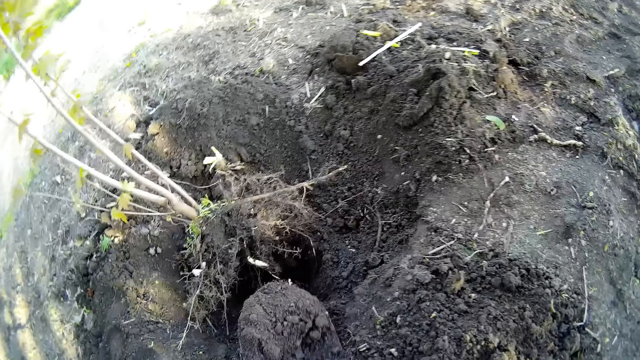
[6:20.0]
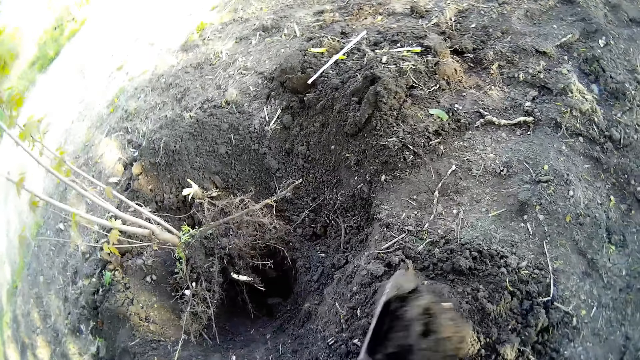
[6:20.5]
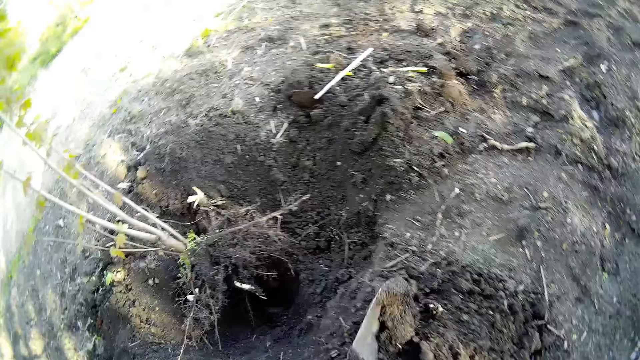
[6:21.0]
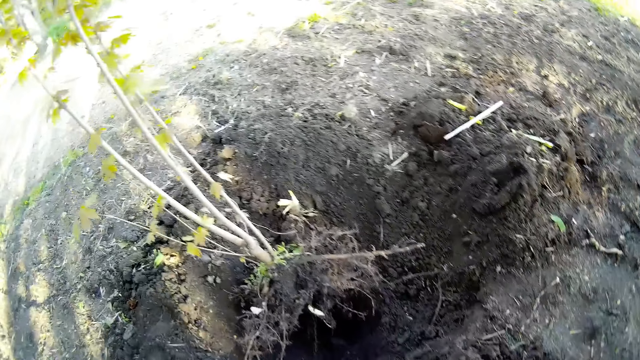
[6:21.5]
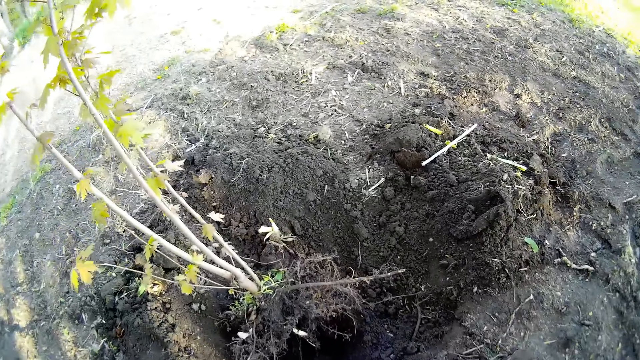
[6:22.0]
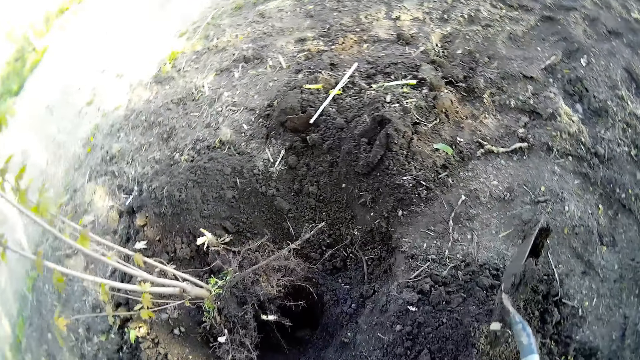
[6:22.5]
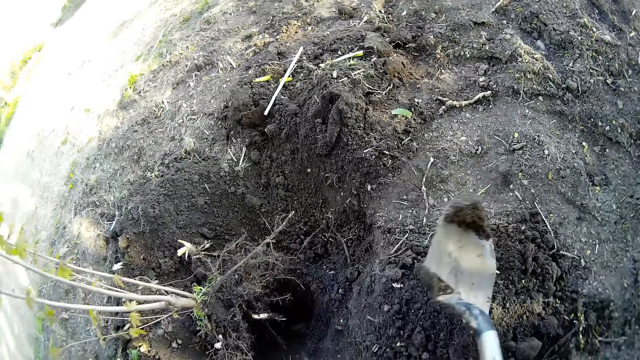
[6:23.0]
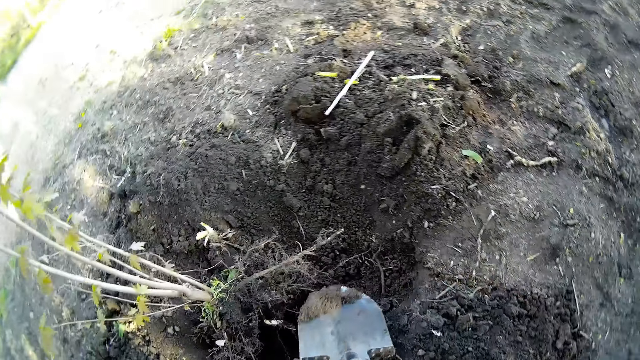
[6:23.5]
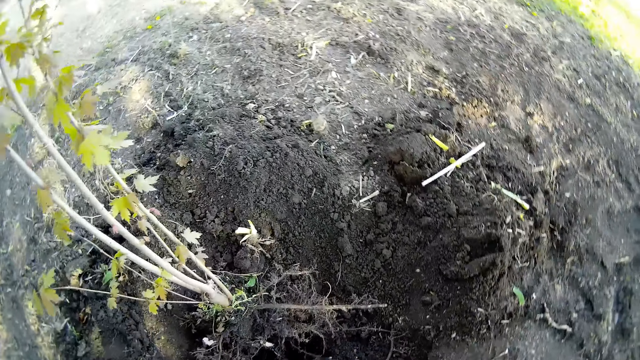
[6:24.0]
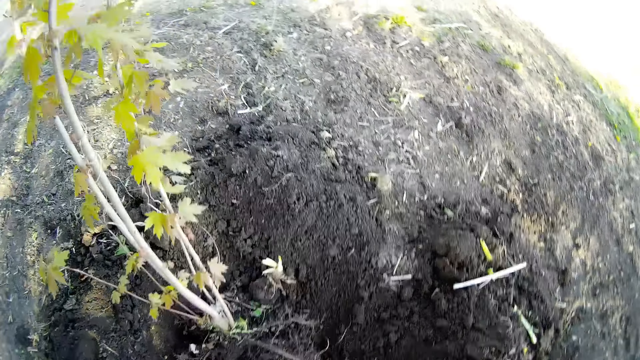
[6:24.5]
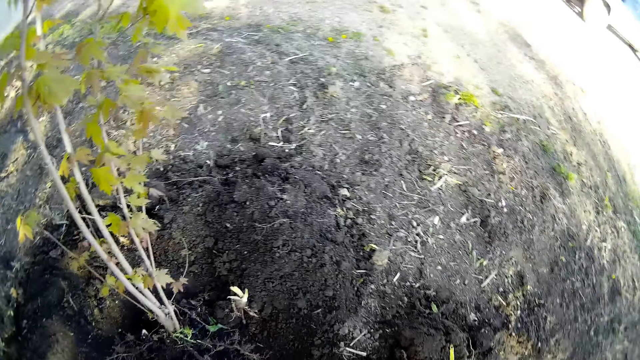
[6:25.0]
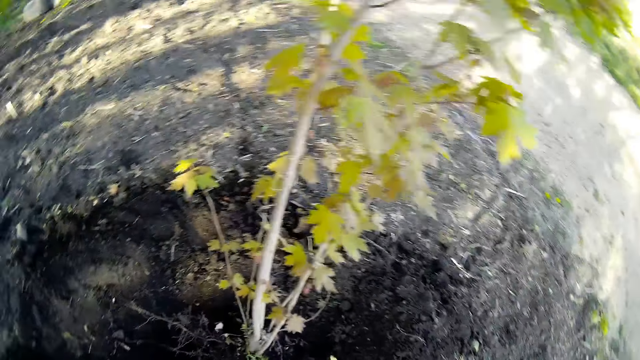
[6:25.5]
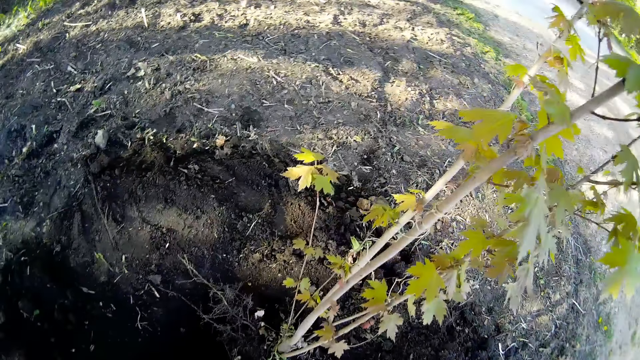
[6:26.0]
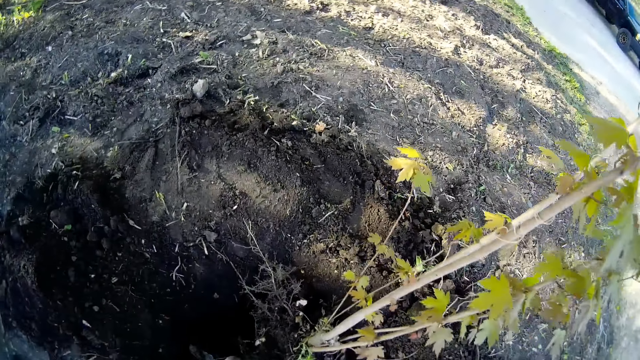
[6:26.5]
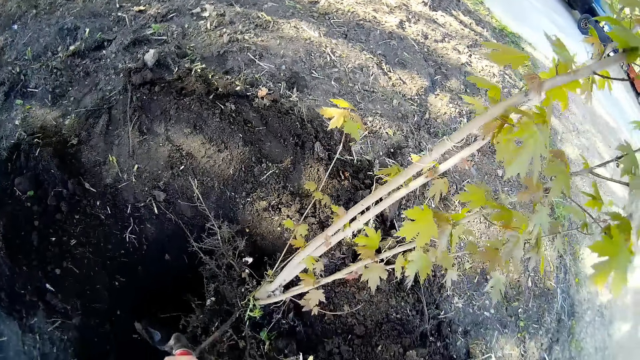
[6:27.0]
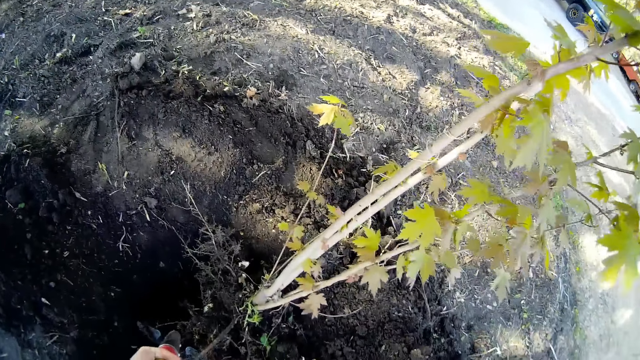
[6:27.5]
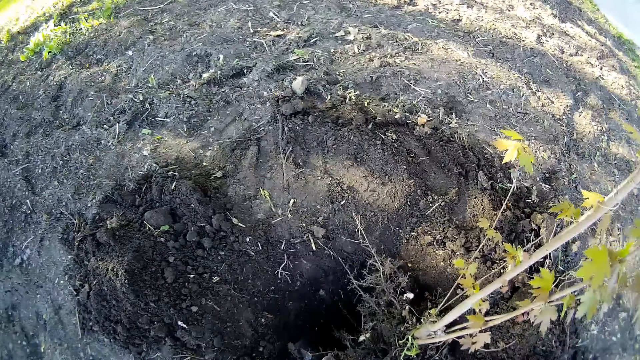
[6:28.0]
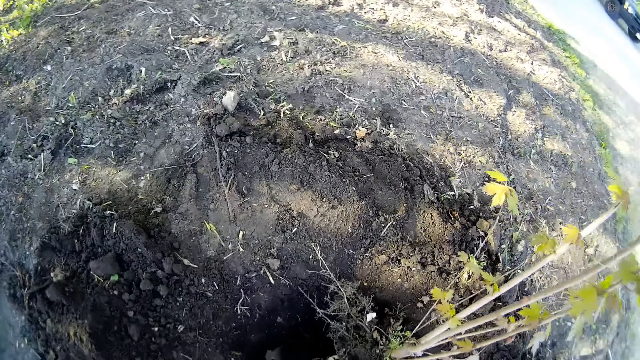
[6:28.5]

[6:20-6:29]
The camera wearer pours the soil on the ground from the shovel in both hands. They move around.

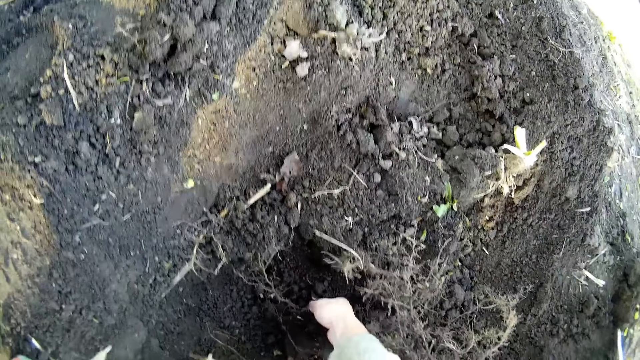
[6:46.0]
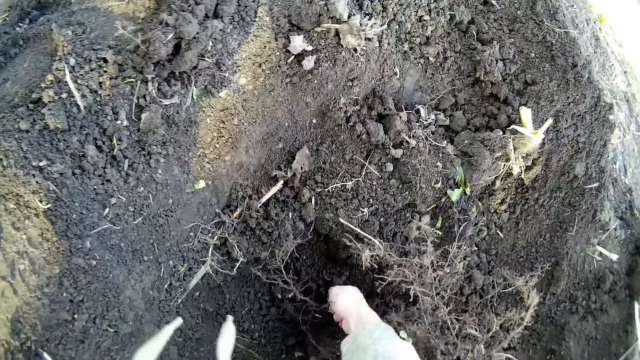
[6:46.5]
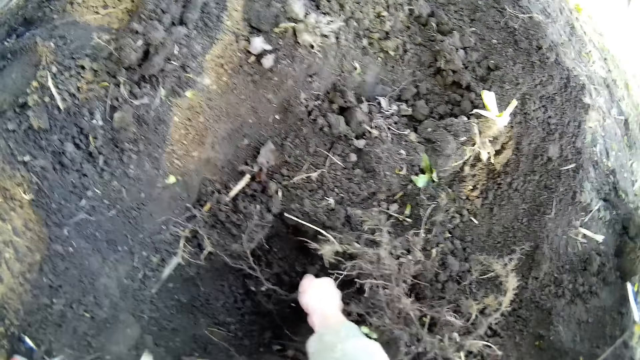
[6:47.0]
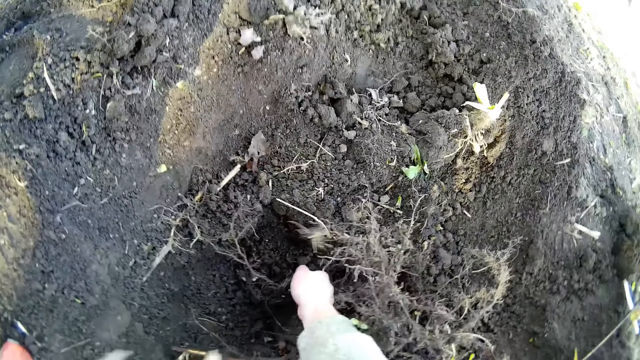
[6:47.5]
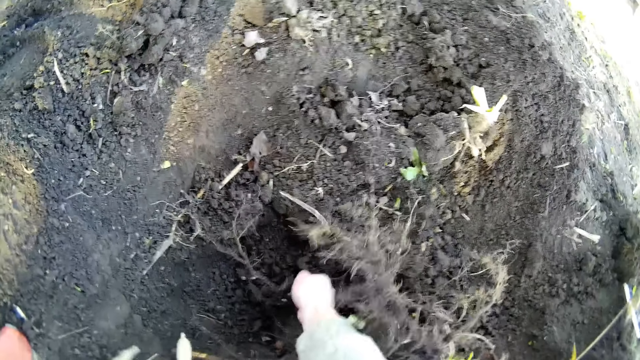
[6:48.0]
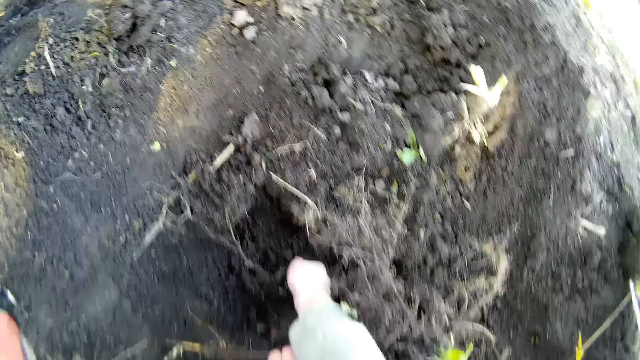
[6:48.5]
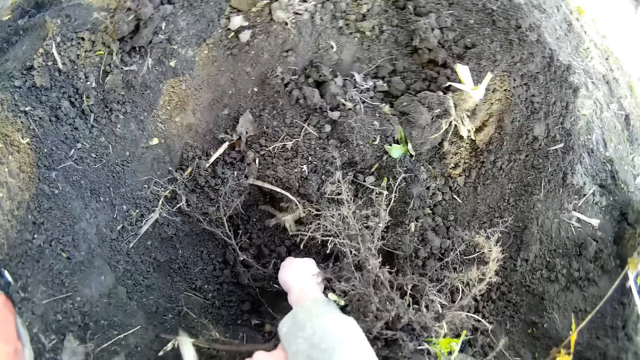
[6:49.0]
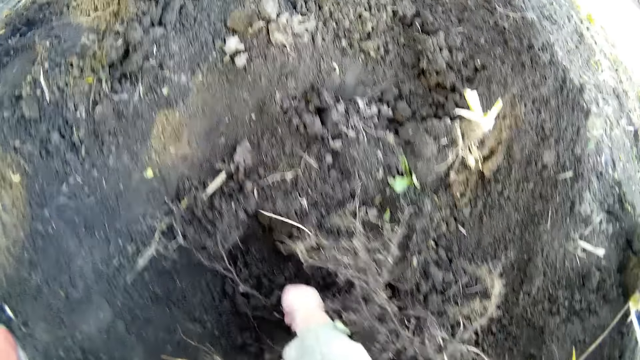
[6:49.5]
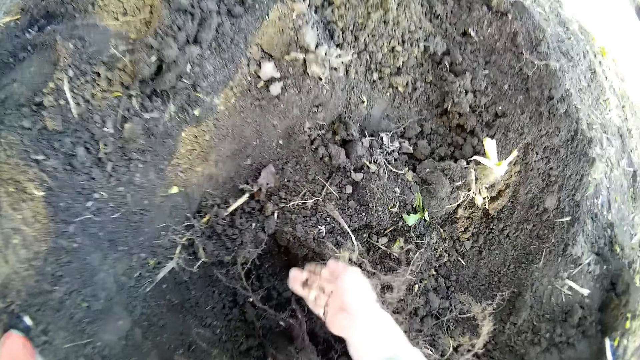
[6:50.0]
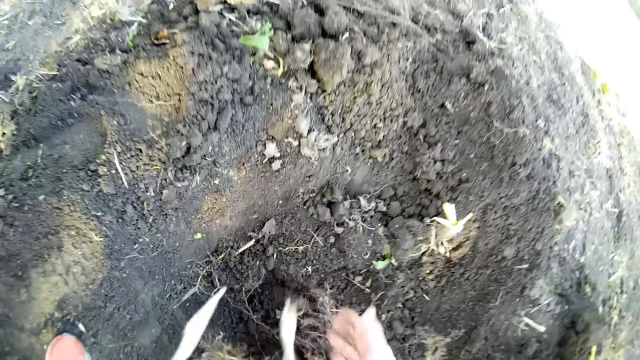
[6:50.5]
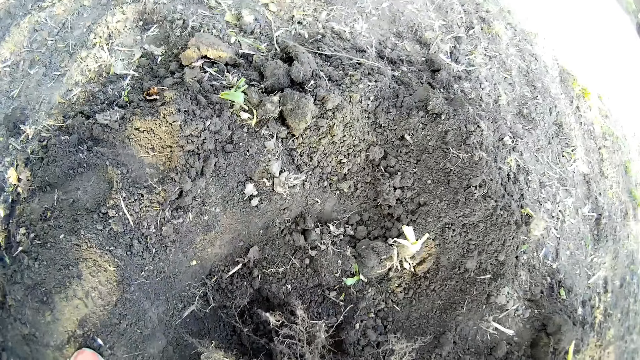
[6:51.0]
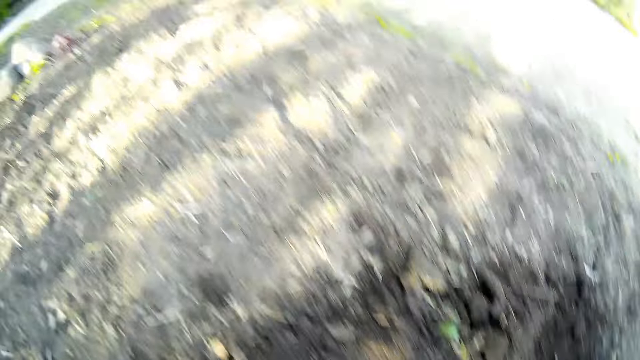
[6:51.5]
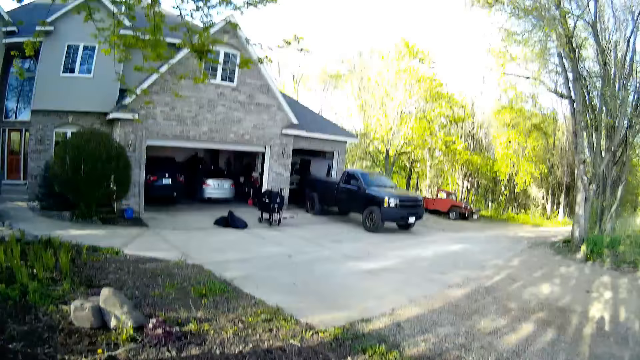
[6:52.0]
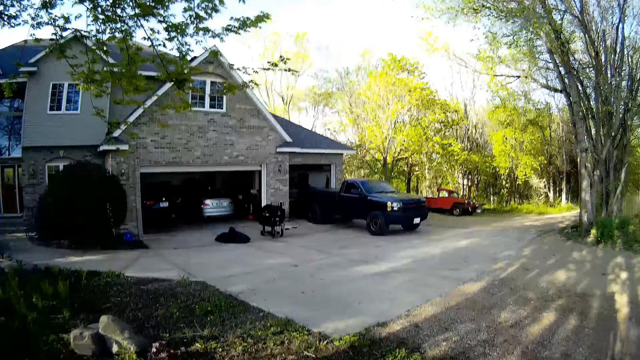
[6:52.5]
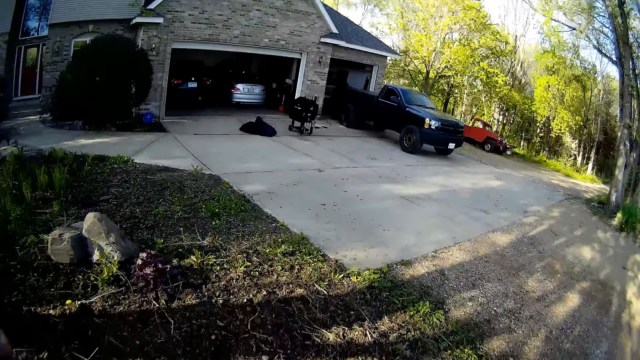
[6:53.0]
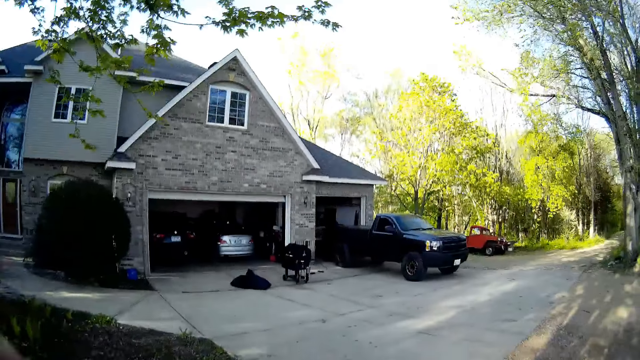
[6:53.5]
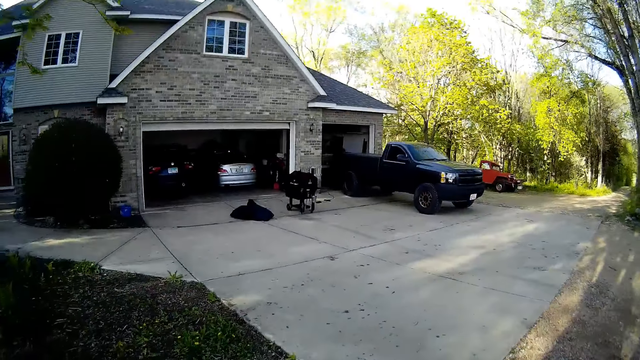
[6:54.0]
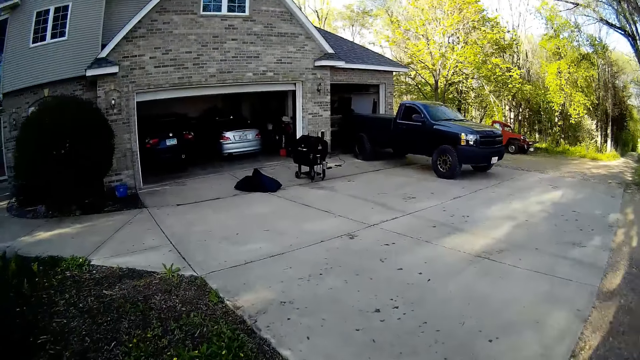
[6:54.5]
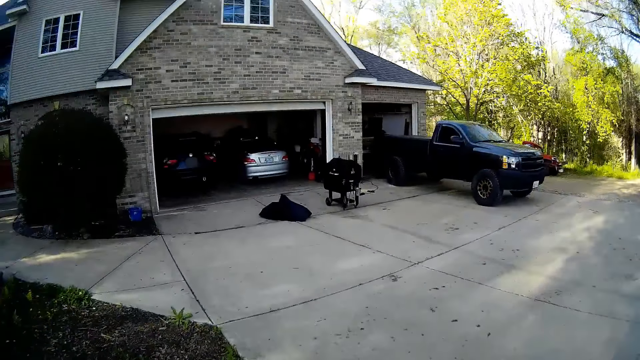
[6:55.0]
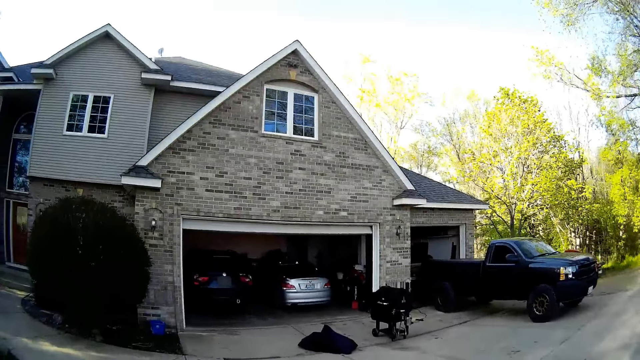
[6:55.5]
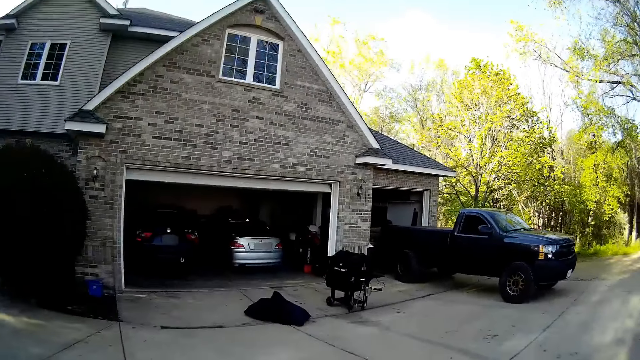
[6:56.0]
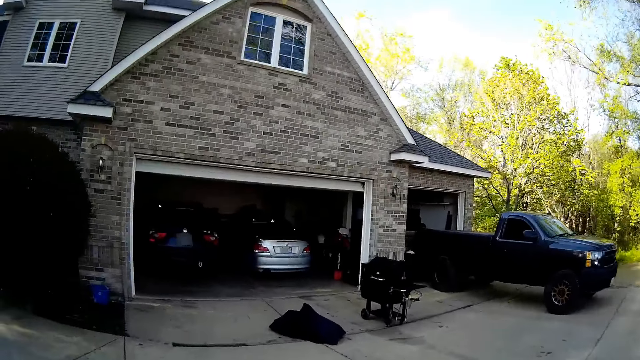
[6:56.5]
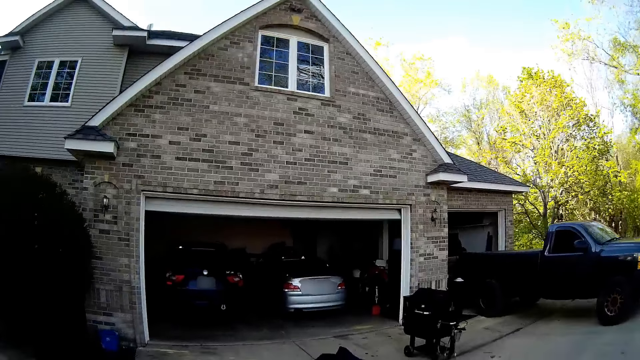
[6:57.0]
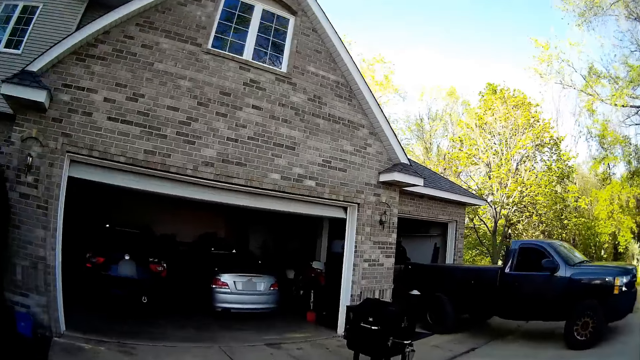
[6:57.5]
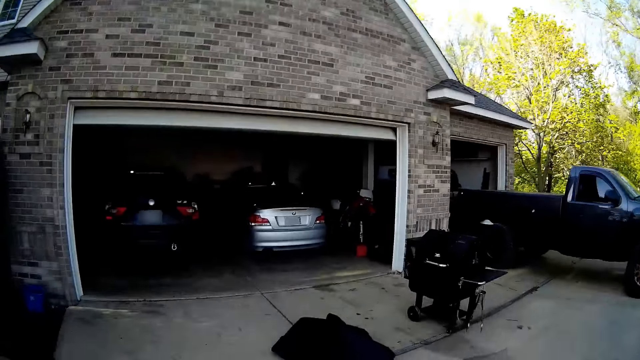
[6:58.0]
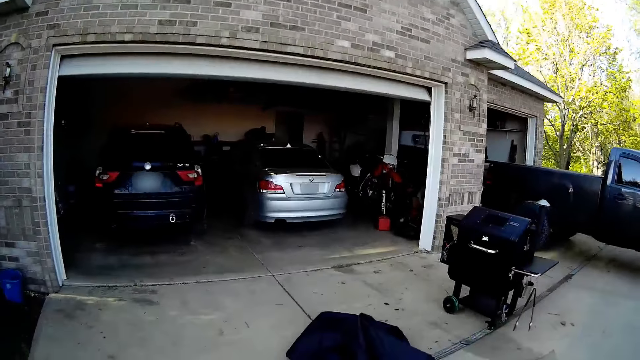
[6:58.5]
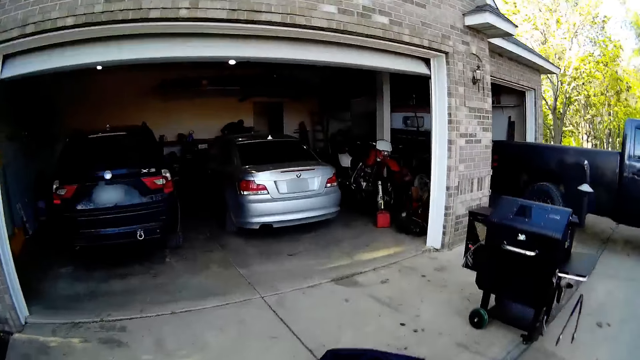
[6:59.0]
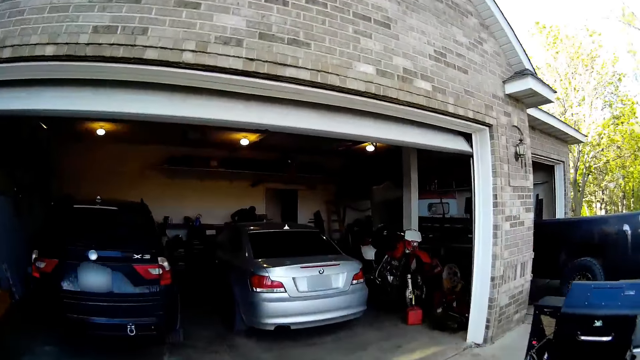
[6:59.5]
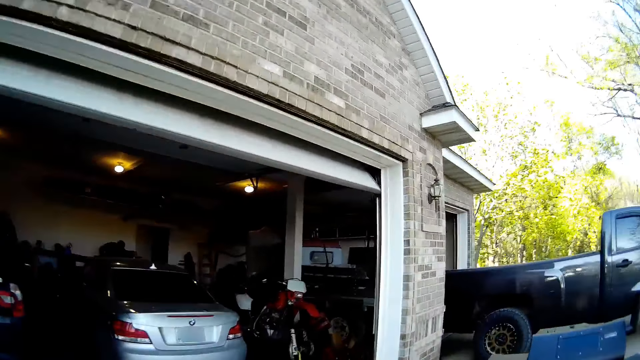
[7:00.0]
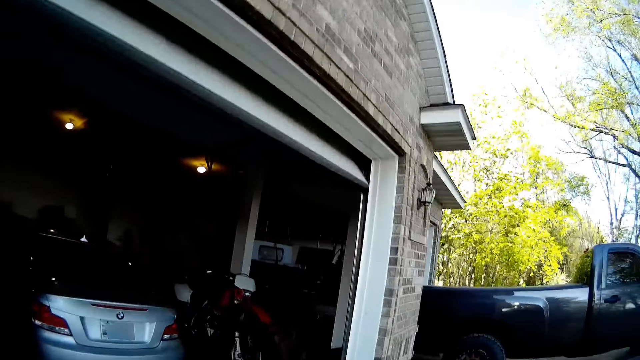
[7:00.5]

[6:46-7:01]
The camera wearer pulls the root with her right hand. She looks at her palm. She walks.
